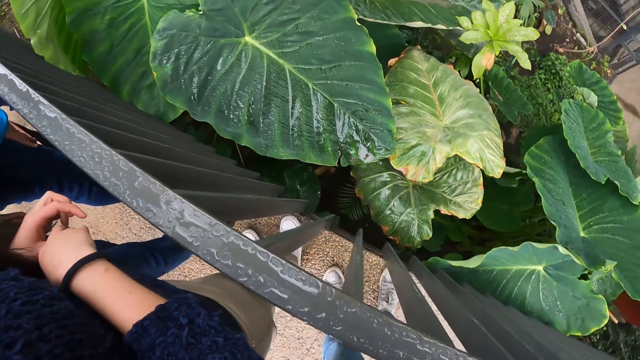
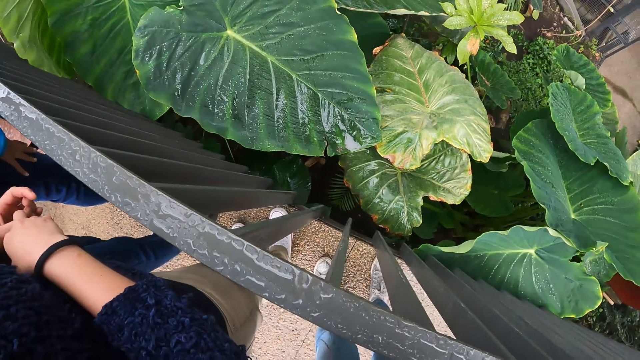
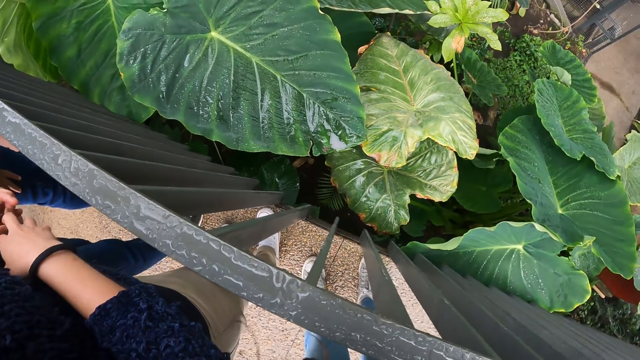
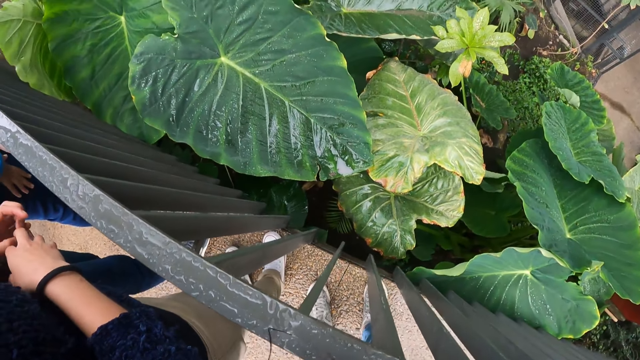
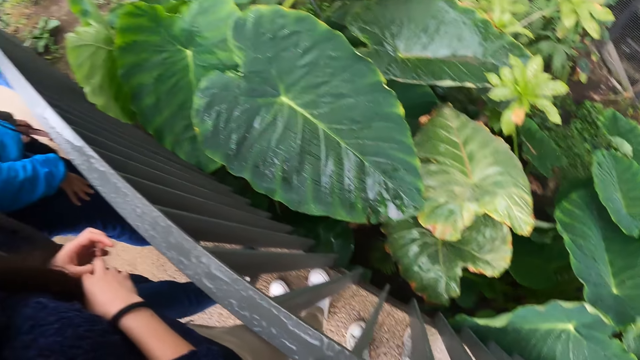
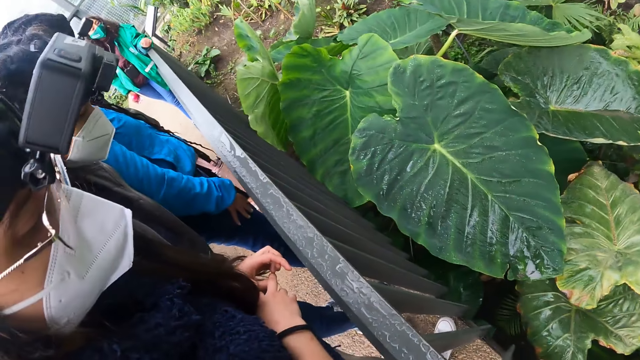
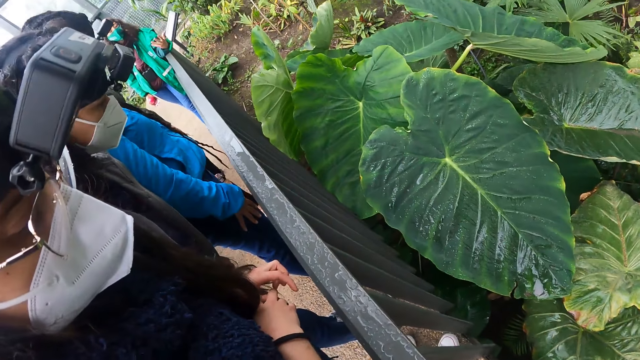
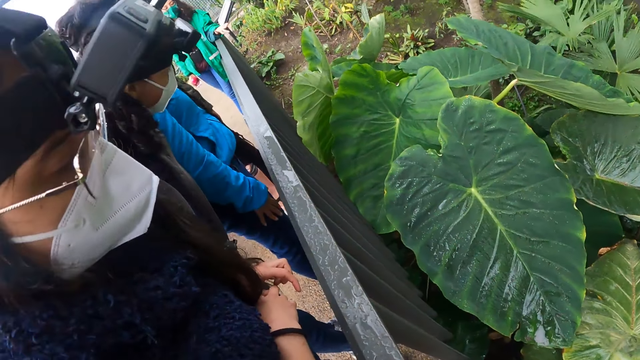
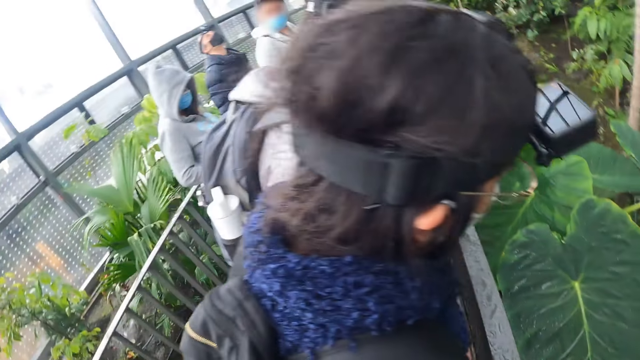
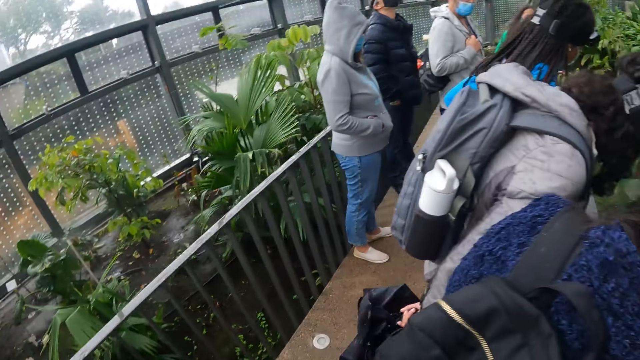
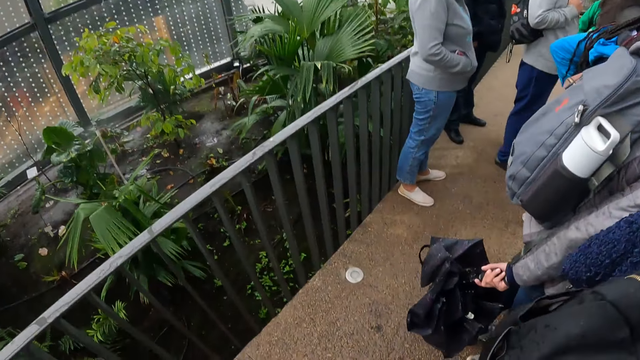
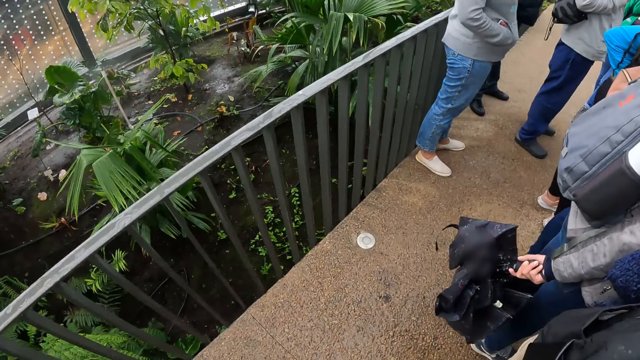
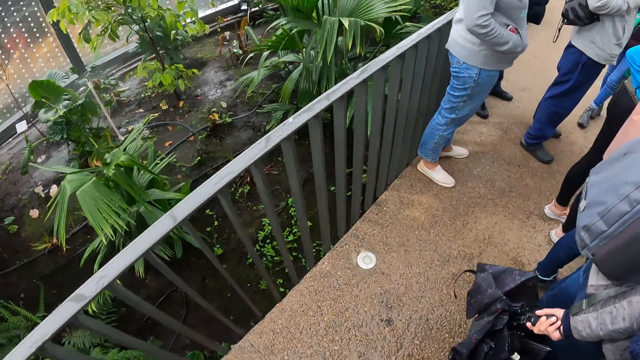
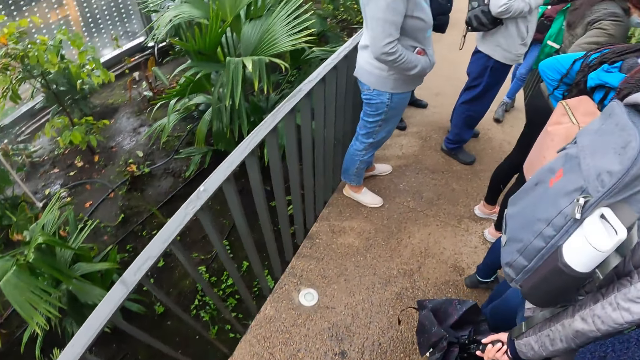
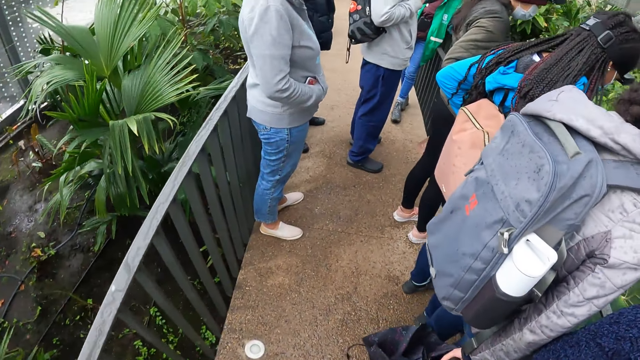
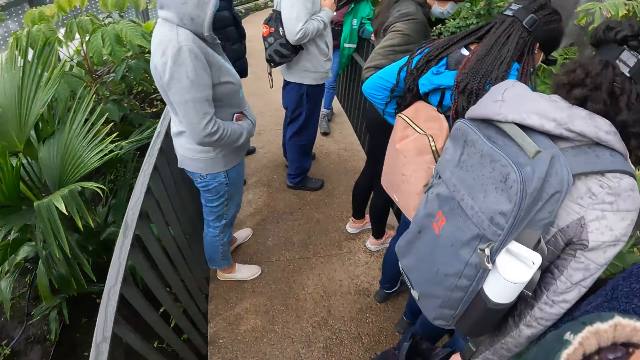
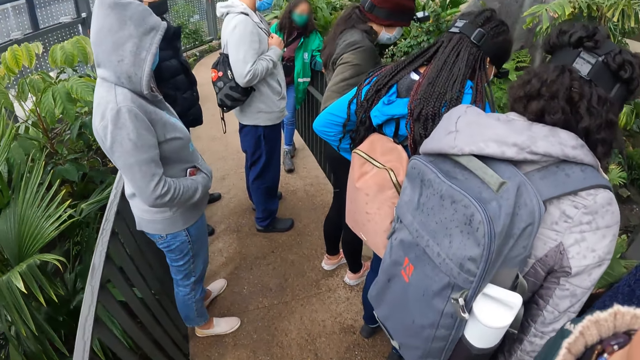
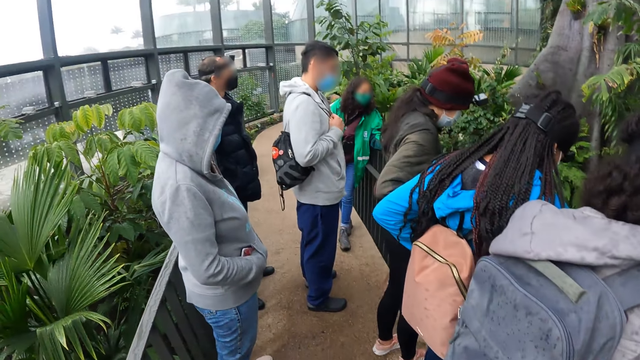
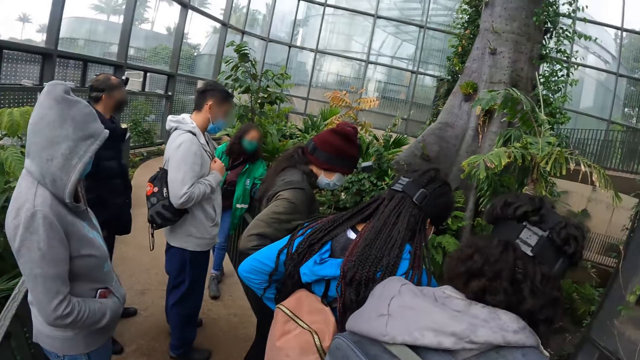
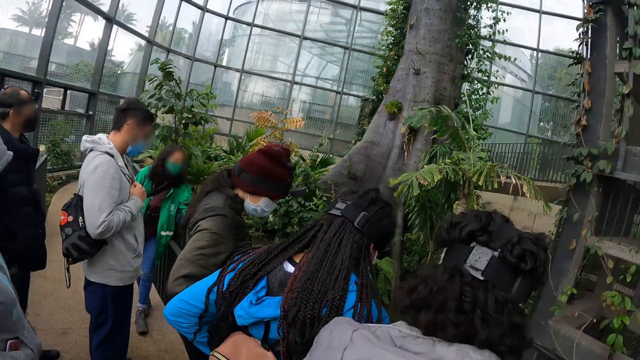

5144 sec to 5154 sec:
The camera wearer looks down the grills.

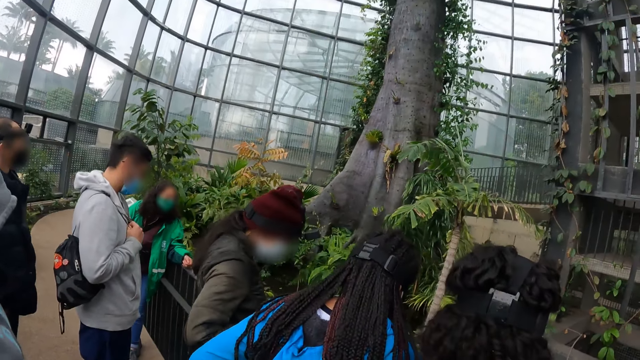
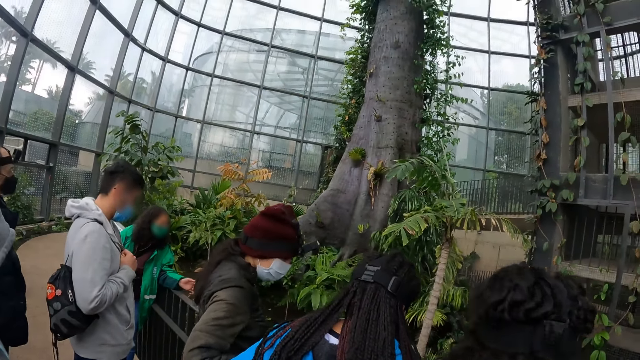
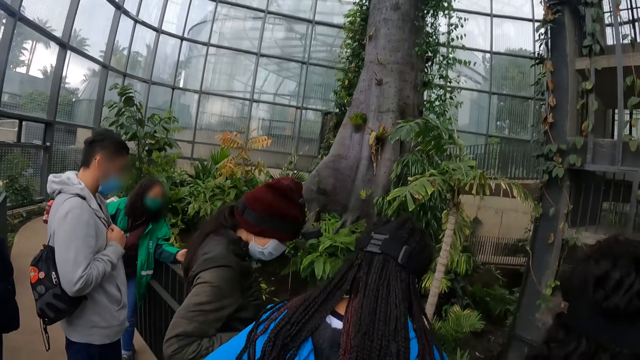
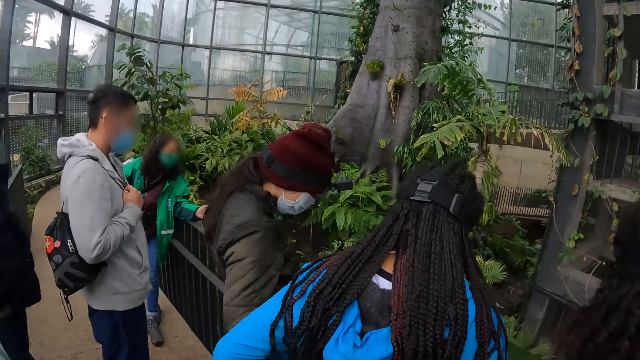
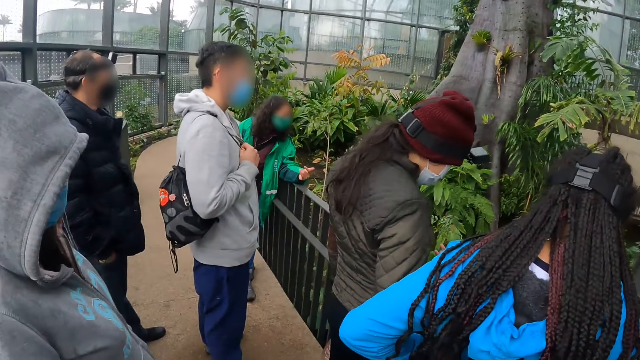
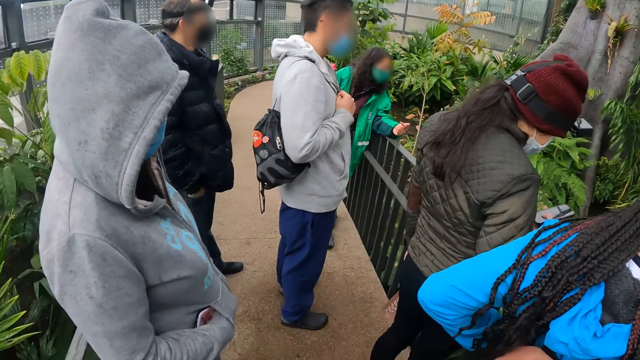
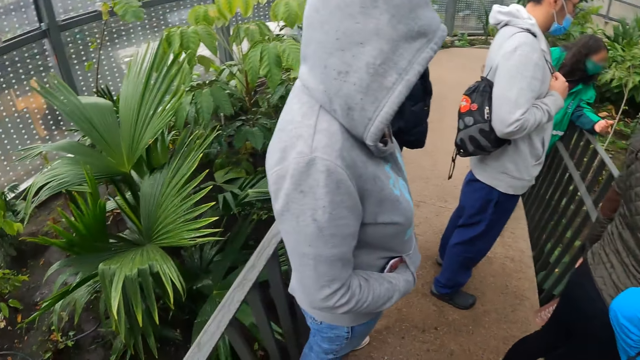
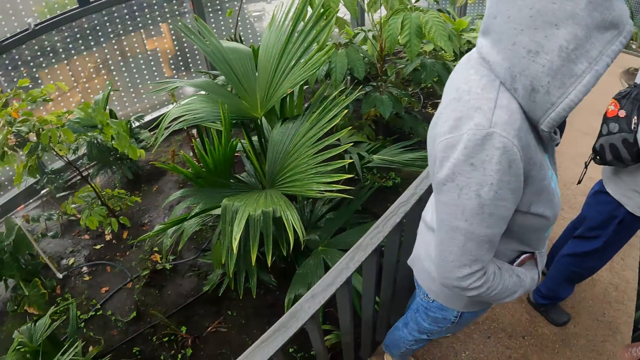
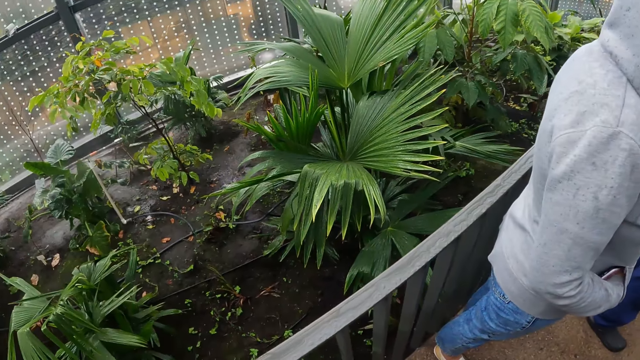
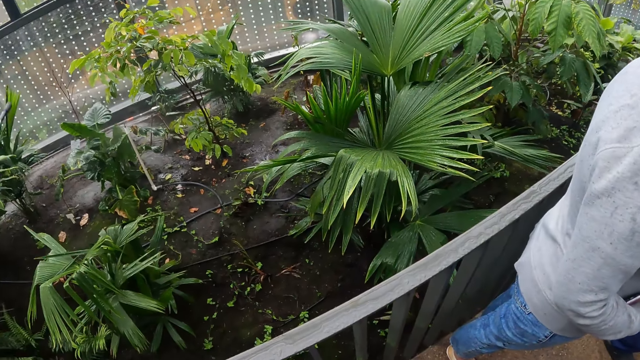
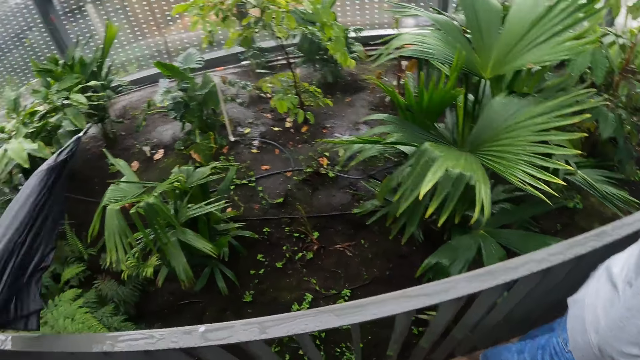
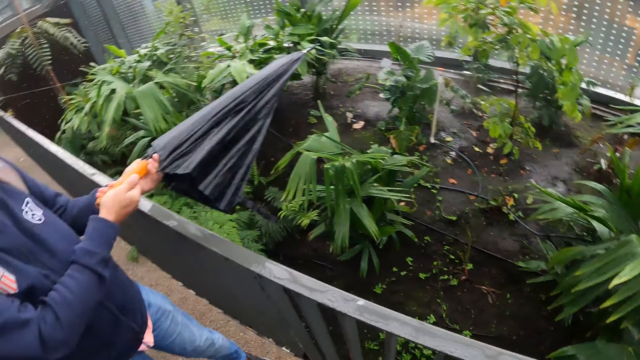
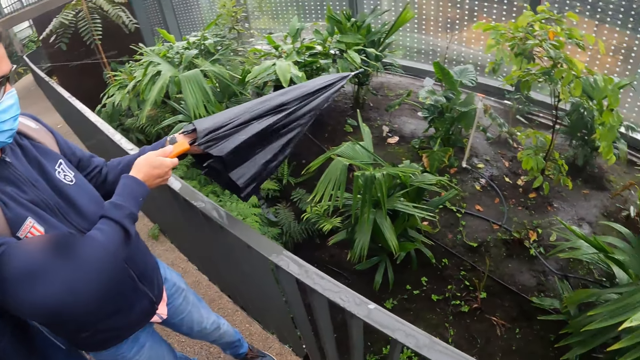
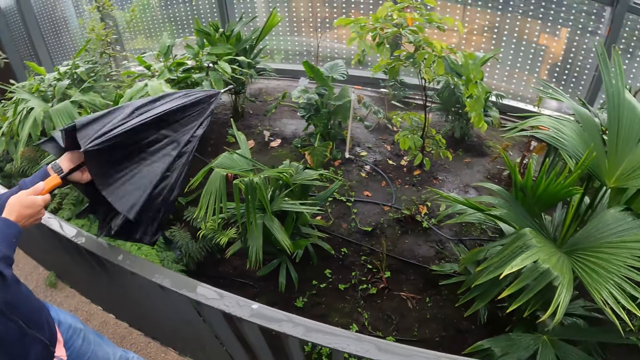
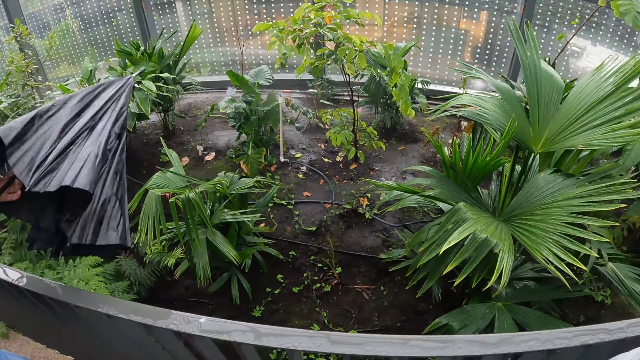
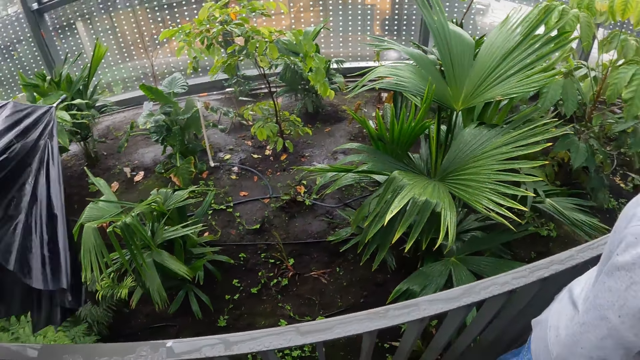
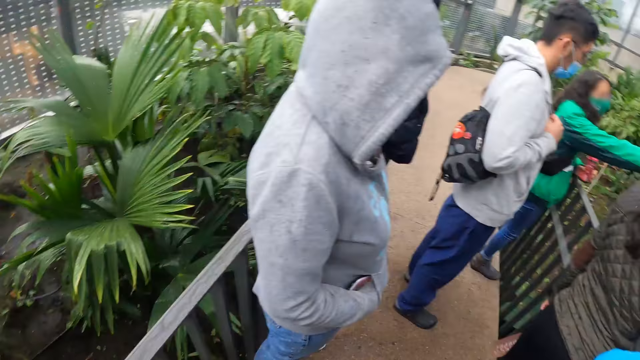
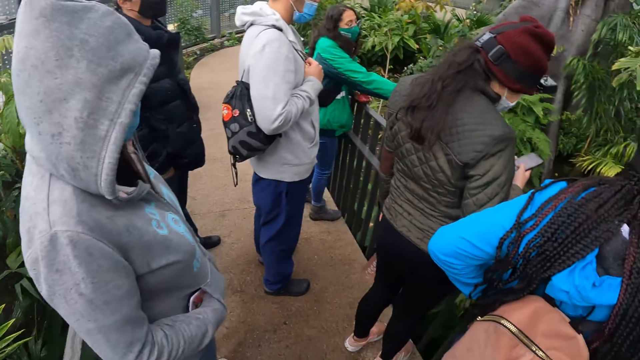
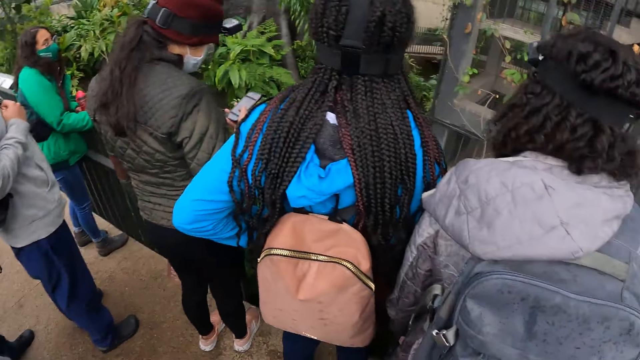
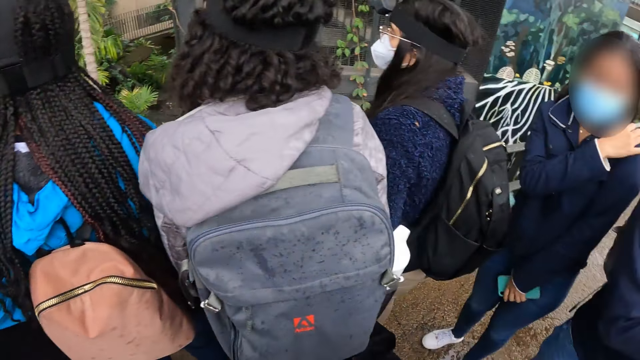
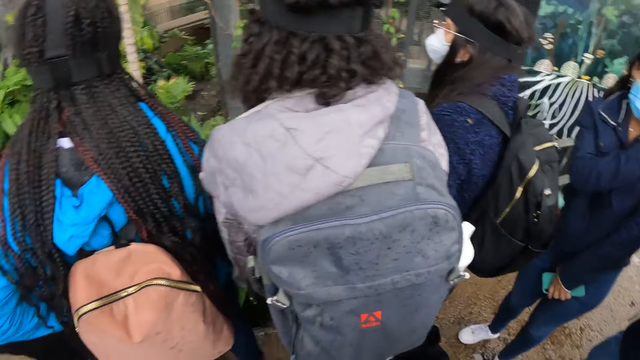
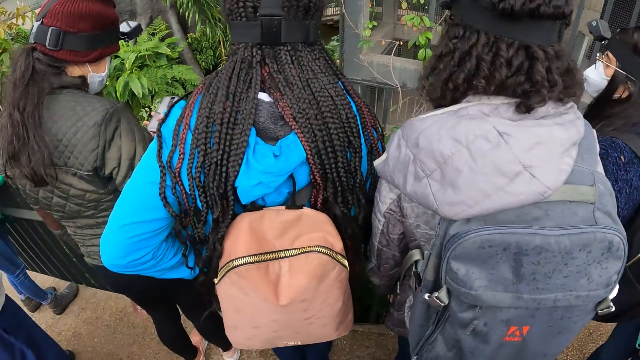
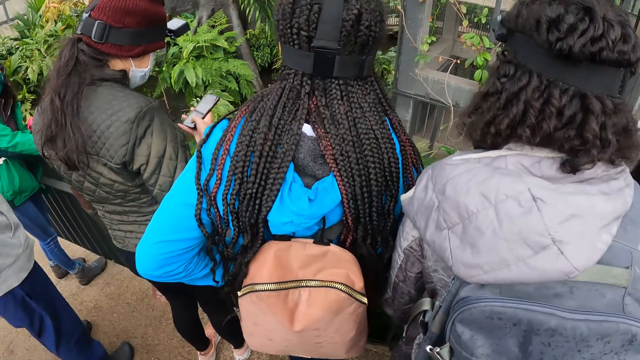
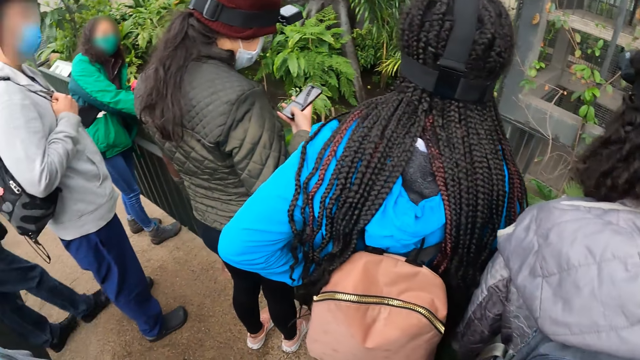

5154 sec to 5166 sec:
A woman operates a phone with her right hand. A man opens an umbrella with his hands.
